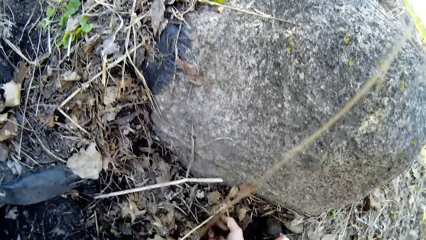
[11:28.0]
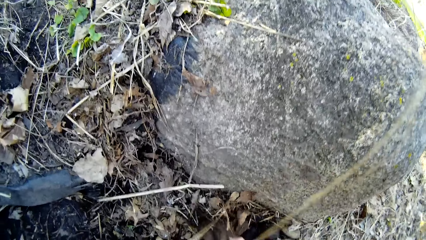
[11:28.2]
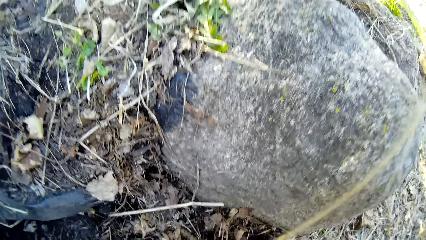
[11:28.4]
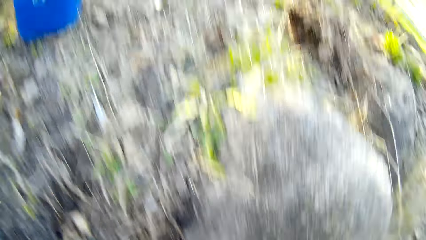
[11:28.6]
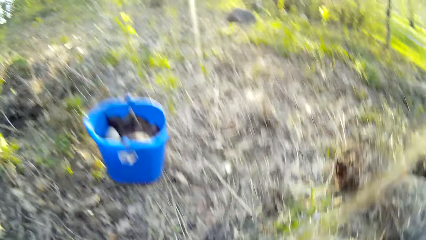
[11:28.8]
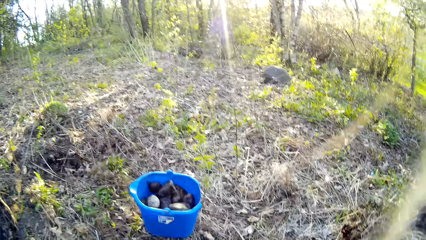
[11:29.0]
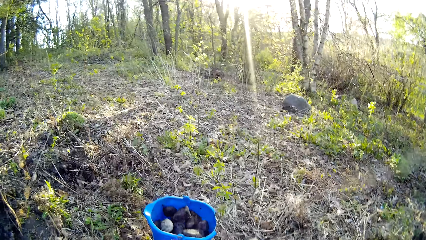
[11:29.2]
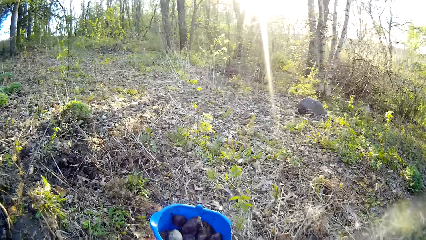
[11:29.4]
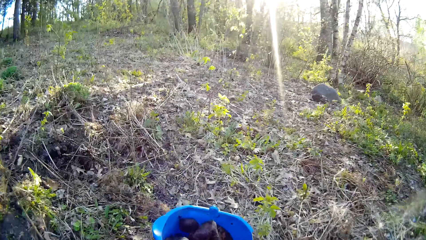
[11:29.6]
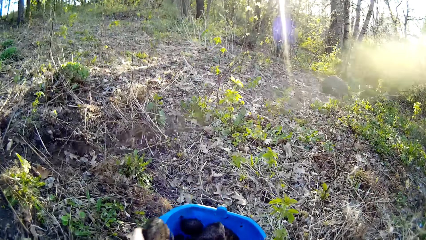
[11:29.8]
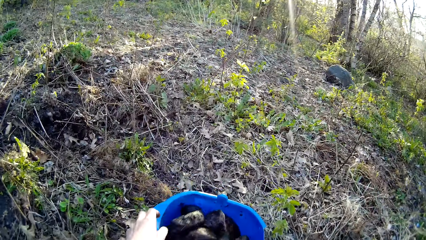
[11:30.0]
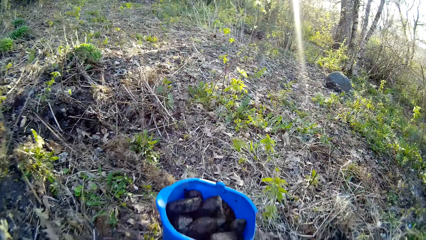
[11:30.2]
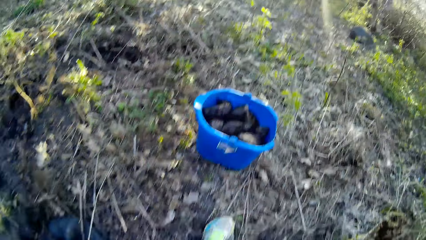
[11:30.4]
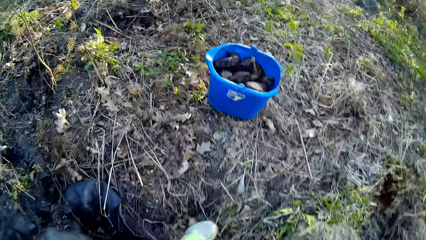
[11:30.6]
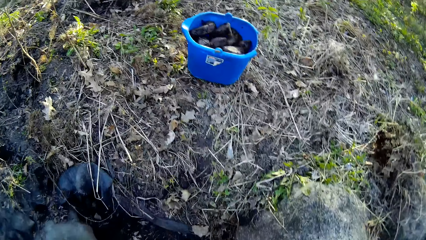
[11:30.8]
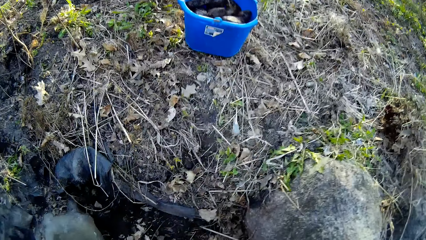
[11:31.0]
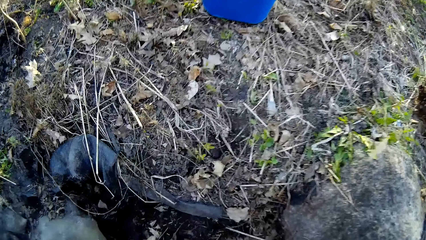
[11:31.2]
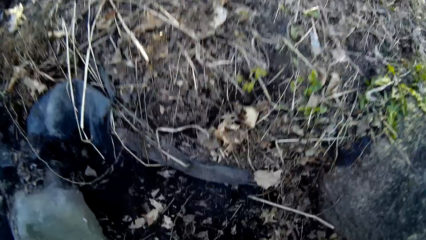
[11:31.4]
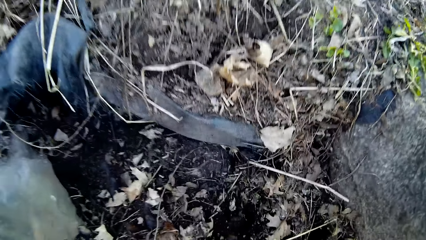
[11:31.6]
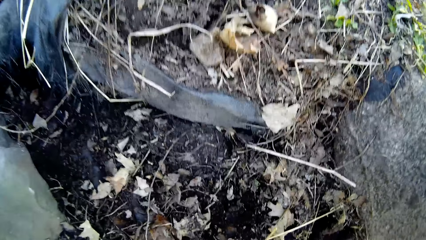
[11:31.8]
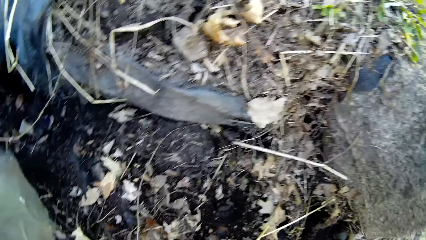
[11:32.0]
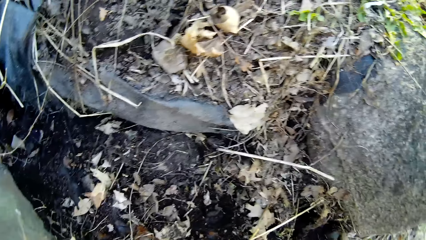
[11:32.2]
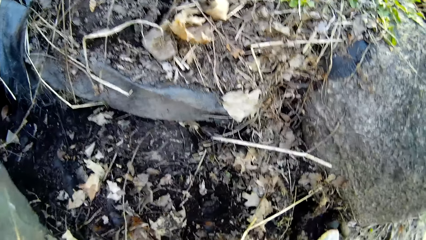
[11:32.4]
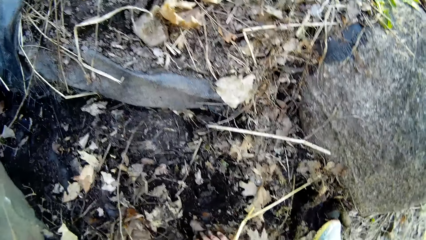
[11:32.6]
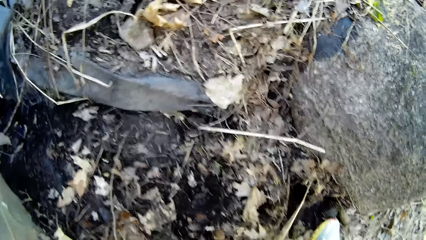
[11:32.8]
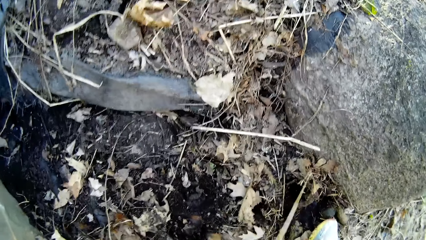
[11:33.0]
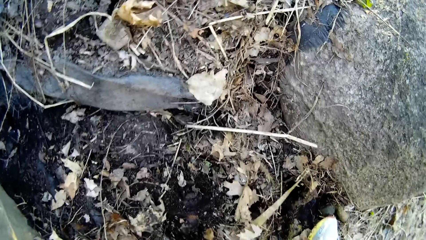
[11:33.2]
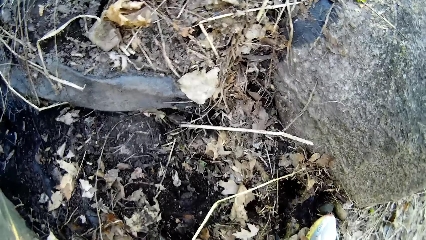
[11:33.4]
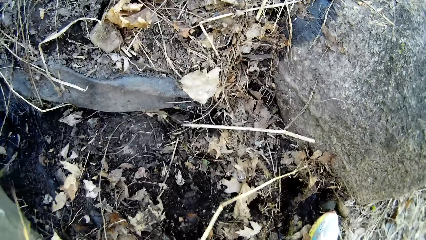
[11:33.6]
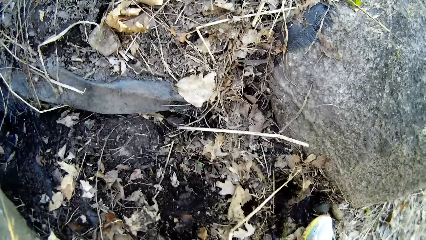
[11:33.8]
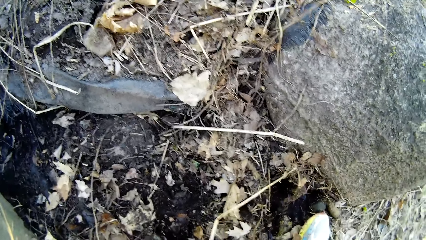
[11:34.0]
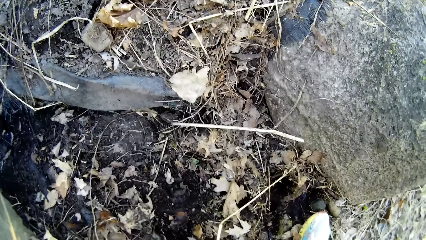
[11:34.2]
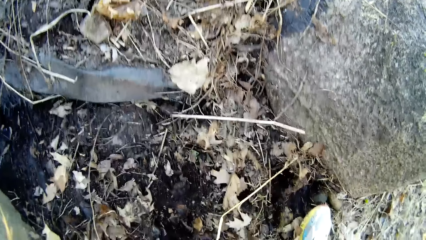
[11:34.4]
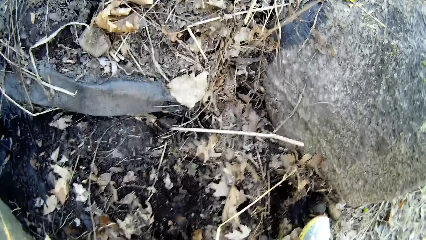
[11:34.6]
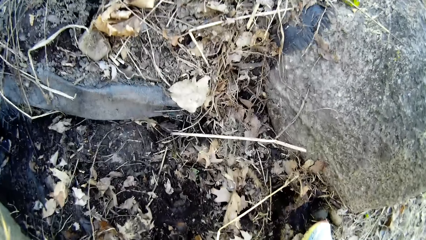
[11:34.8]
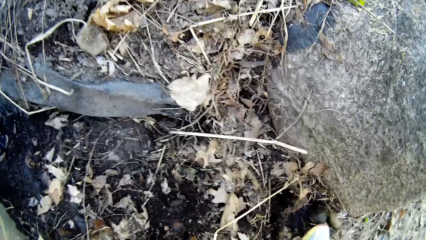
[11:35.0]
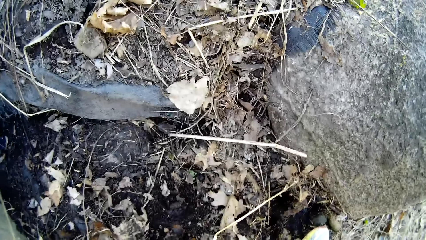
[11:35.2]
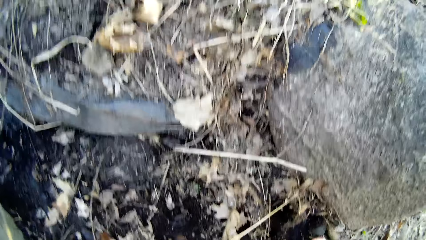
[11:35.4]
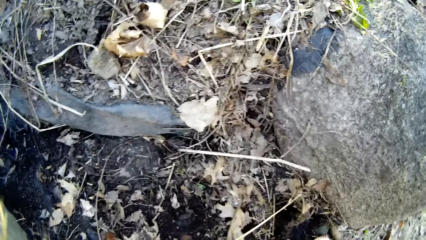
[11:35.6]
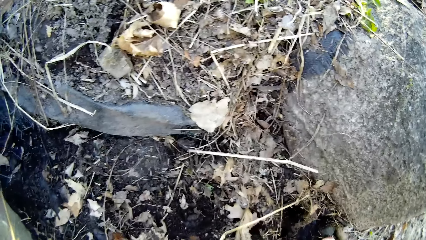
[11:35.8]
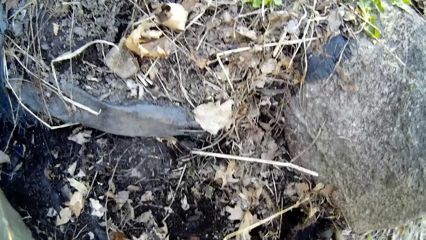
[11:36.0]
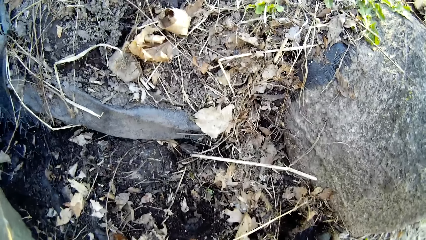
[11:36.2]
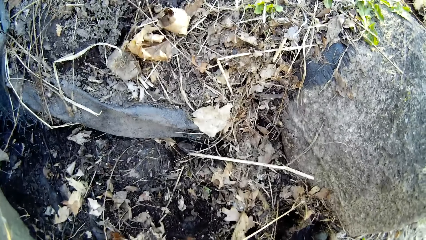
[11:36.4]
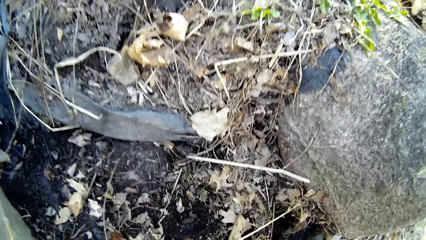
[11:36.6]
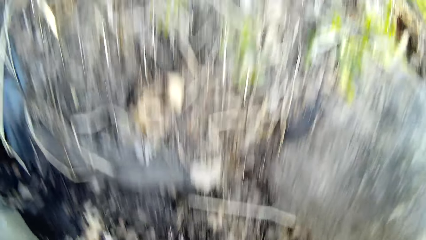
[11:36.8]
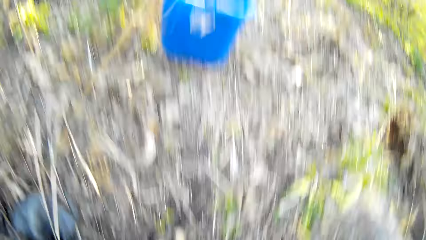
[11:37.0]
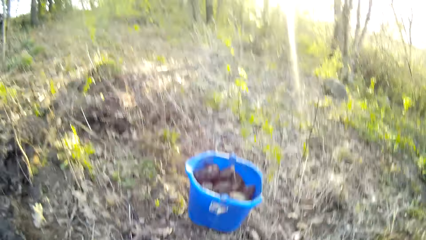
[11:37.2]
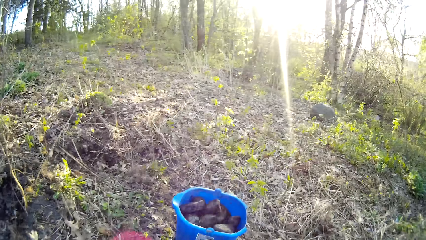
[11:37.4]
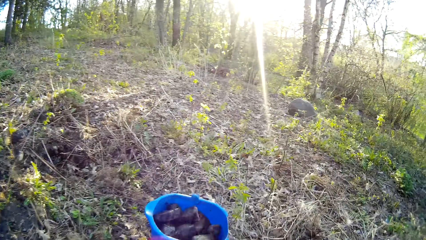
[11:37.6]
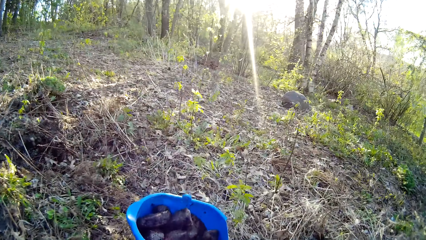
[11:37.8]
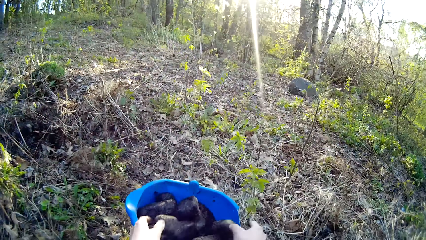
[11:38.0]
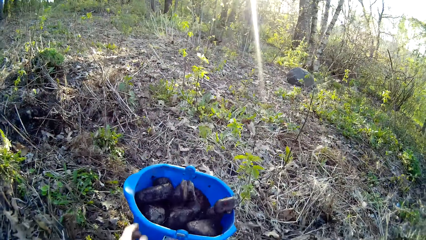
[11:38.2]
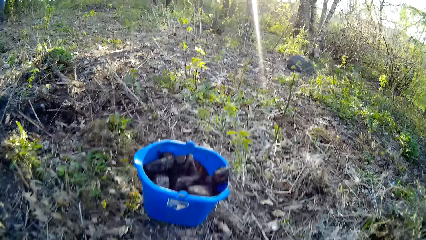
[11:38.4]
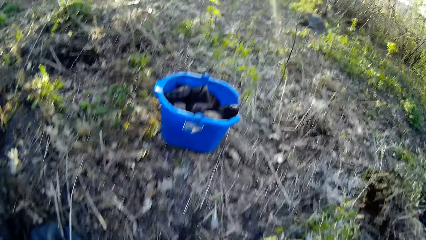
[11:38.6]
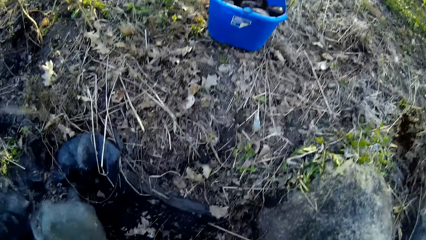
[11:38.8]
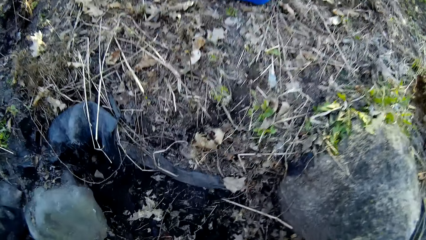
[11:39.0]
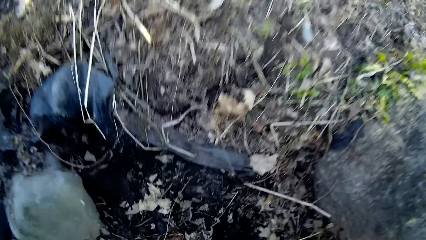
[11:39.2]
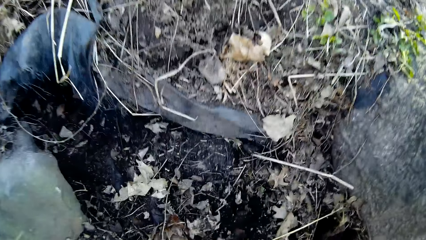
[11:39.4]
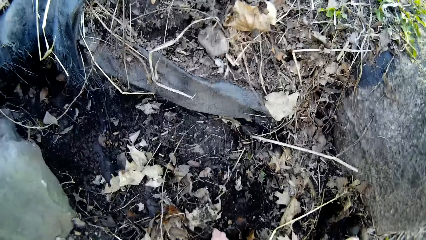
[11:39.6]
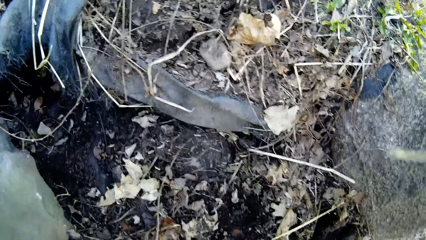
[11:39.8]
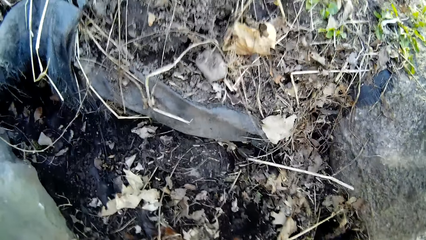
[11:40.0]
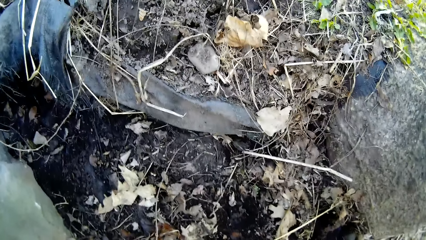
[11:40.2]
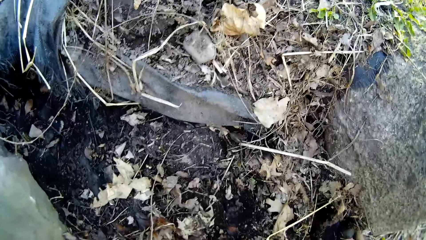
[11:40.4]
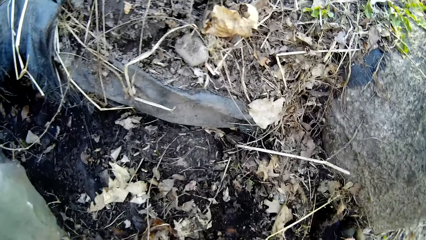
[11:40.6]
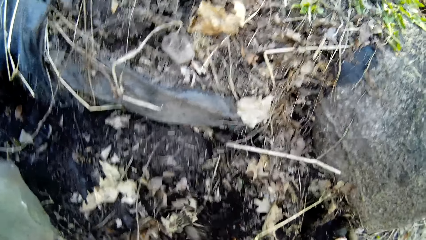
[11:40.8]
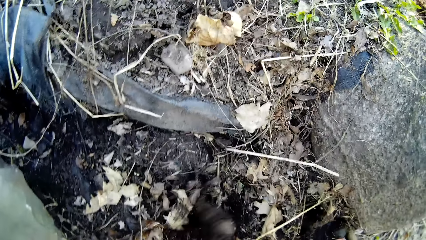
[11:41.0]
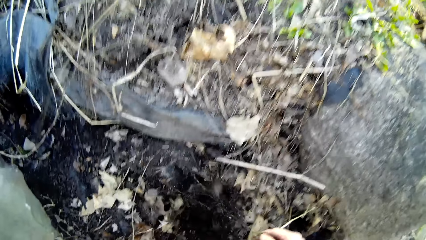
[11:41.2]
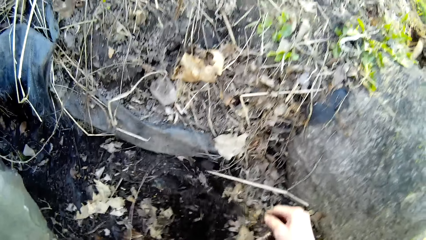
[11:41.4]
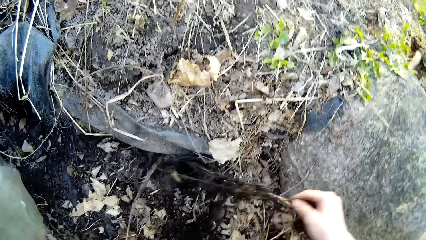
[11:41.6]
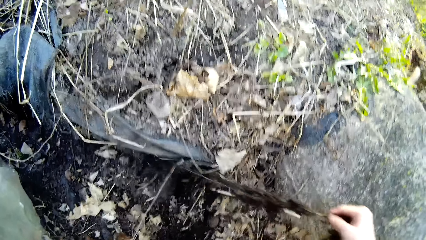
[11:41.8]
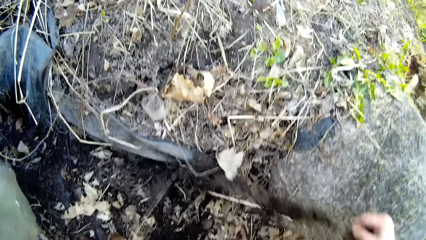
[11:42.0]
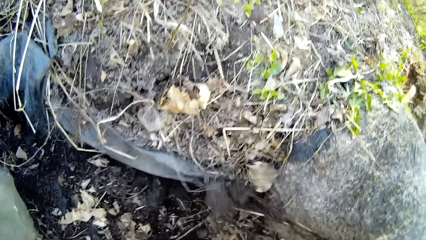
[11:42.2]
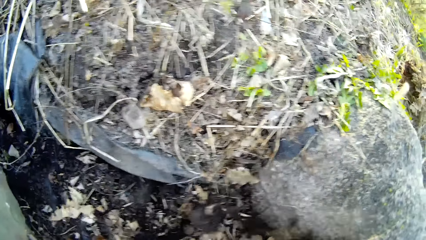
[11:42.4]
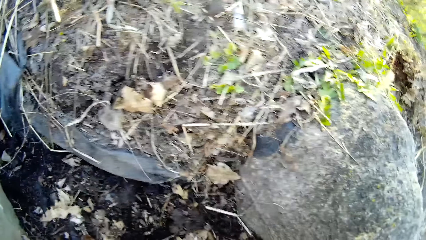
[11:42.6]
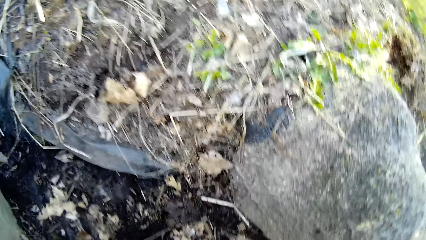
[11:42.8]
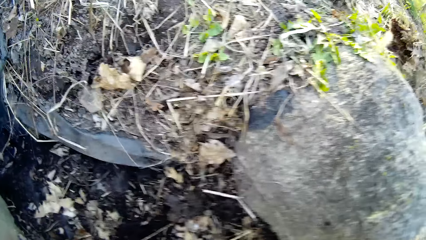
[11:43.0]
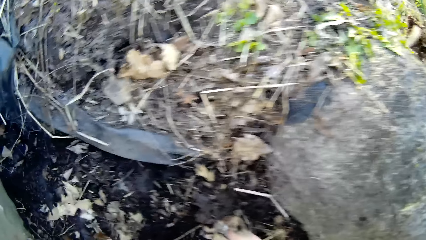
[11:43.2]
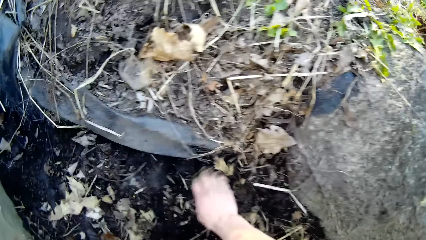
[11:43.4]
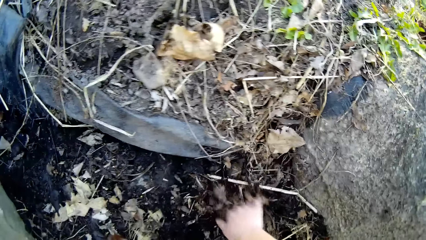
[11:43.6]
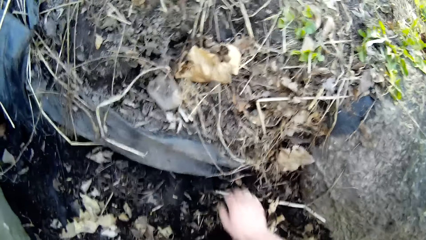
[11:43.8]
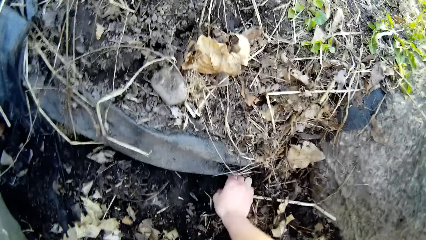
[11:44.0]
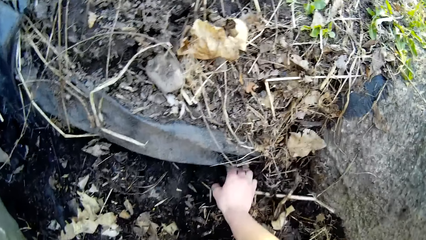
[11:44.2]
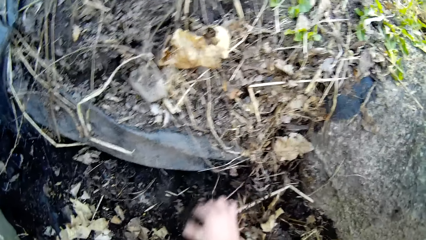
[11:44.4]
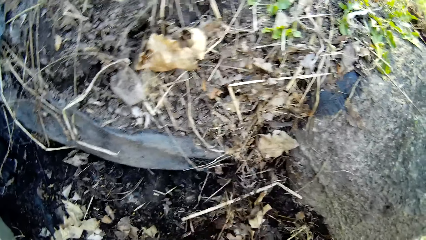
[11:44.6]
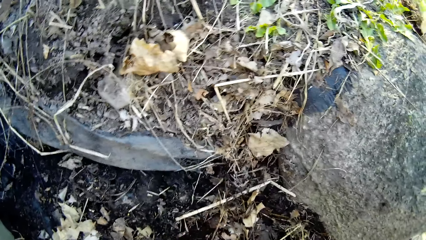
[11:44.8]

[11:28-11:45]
The camera wearer picks a piece of stone from the ground with his right hand. He throws the piece of stone into the bucket with his left hand. He throws the pieces of stone into the bucket with both hands. He clears the dry leaves on the ground with his right hand.
